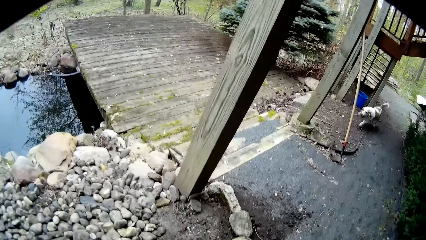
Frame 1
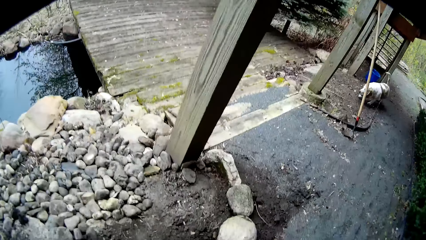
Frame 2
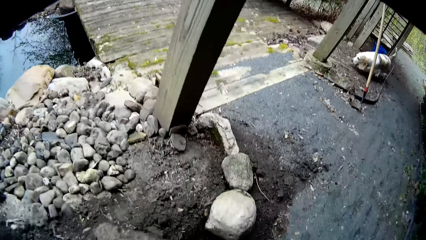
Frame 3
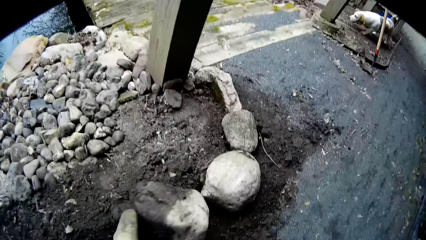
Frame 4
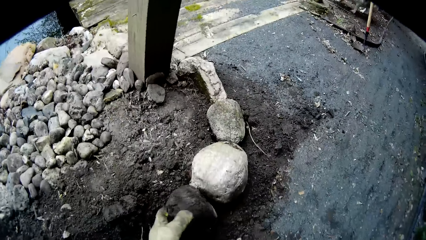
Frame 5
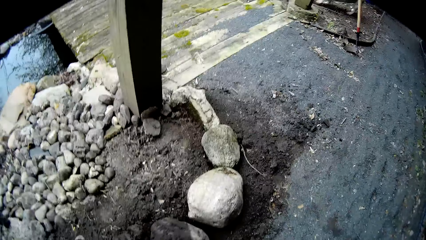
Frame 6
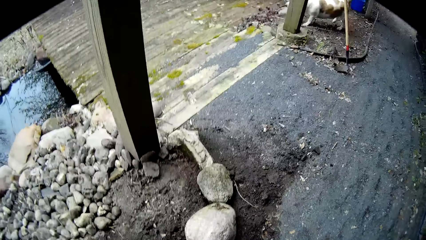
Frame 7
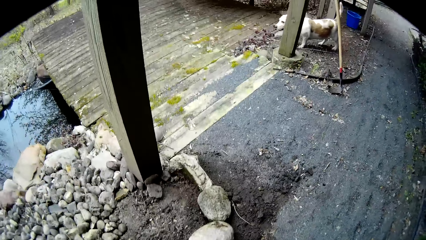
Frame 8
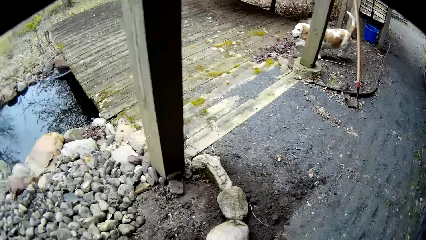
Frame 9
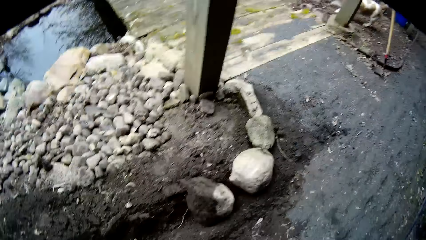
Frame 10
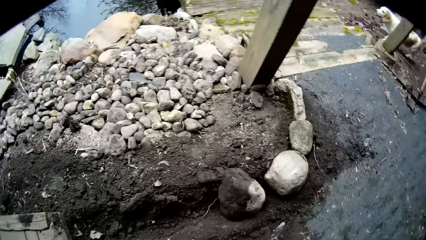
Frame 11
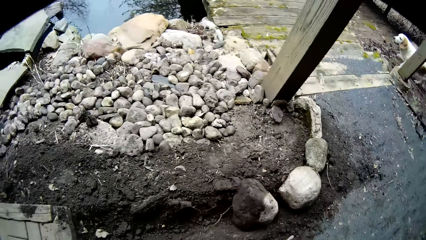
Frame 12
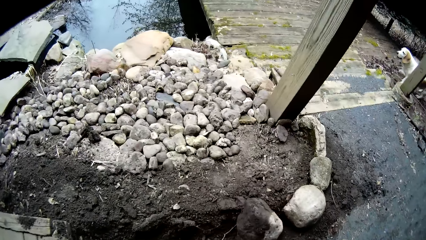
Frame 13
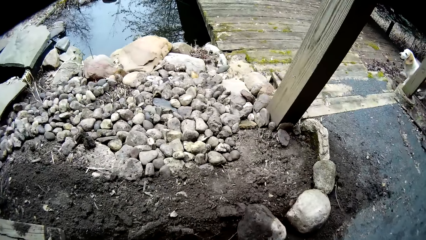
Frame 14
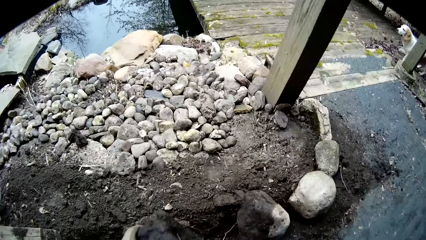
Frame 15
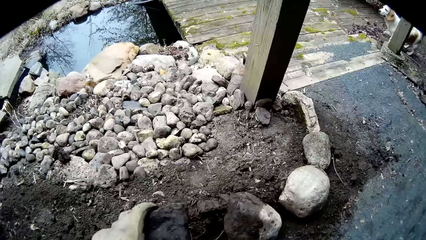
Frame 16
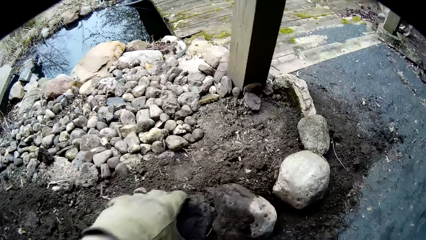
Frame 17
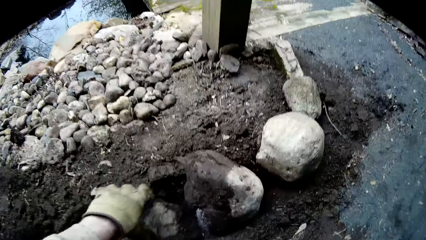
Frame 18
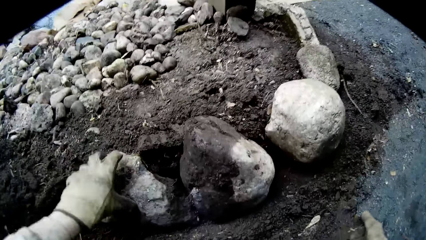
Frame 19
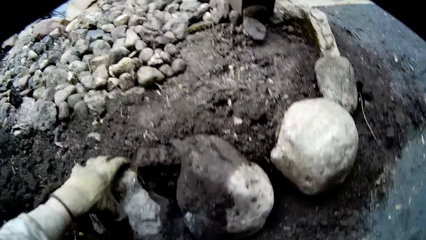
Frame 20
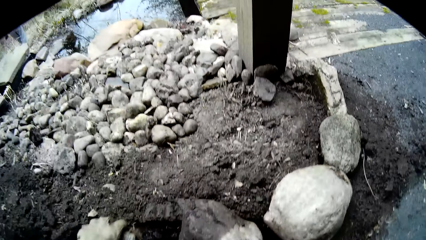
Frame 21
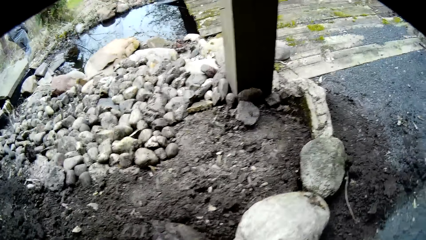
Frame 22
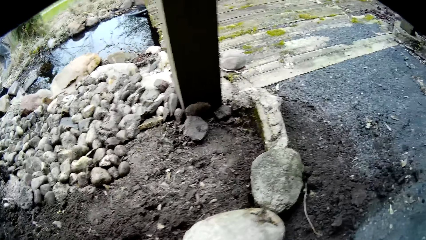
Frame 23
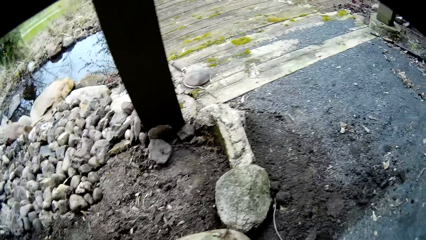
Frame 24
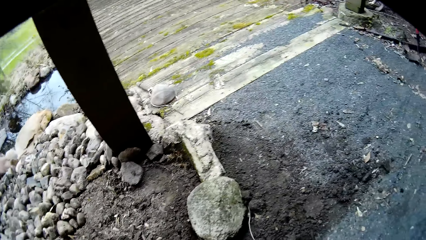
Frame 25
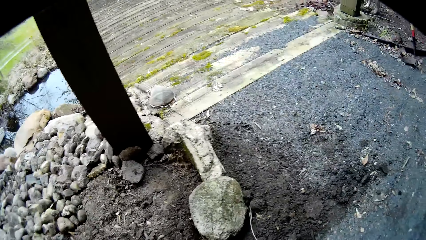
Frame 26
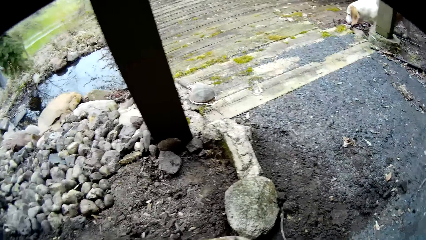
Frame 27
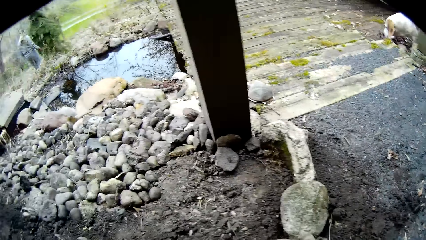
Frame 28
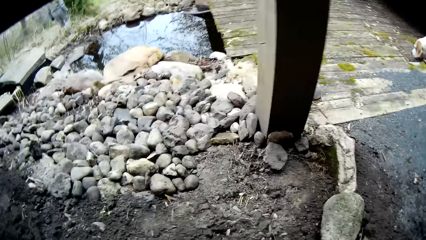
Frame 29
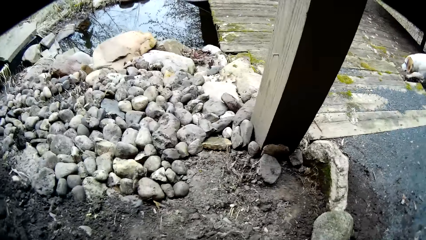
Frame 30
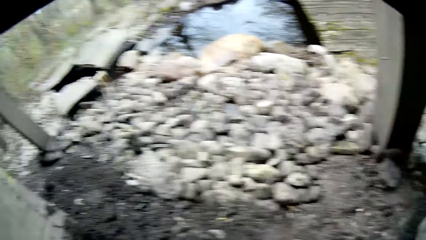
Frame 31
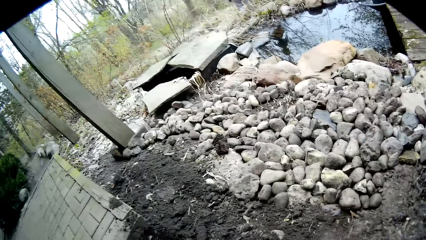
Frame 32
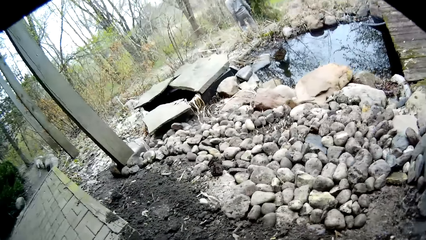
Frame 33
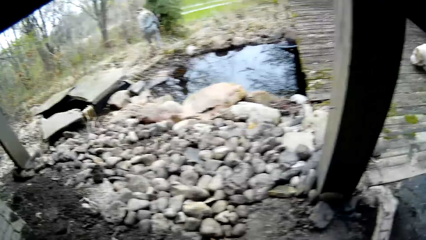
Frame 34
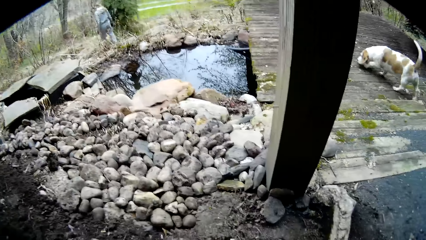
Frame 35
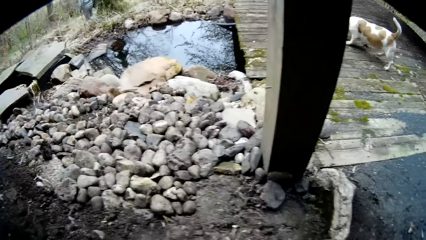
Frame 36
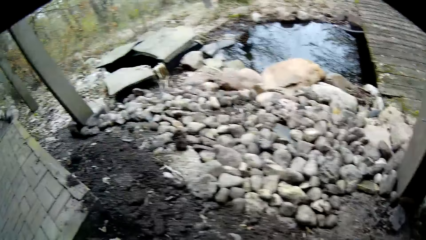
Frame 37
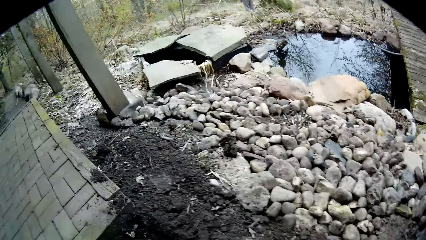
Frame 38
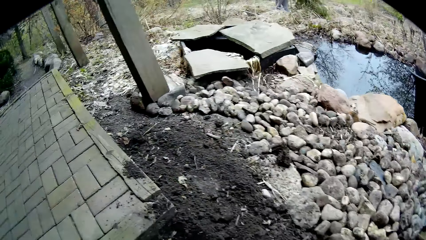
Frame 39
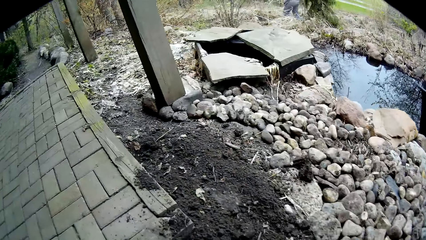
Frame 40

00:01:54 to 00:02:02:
The camera wearer drops the rock in the soil with his left hand. He looks around. He drops a rock in the soil with his left hand. He looks around. He looks around again.

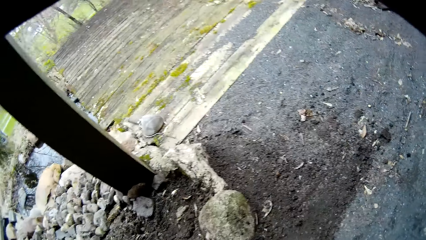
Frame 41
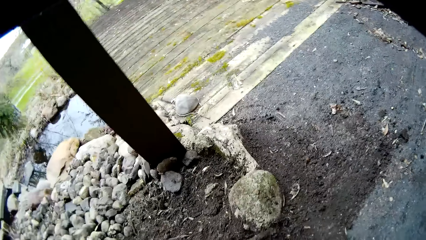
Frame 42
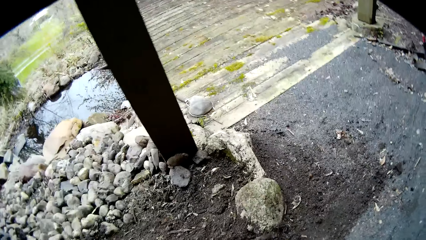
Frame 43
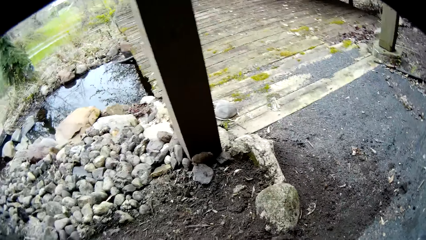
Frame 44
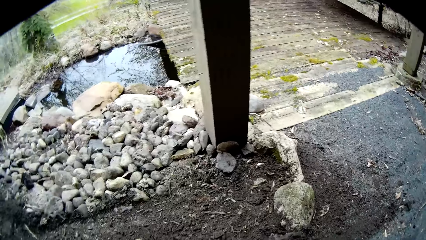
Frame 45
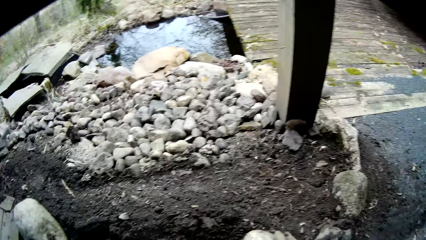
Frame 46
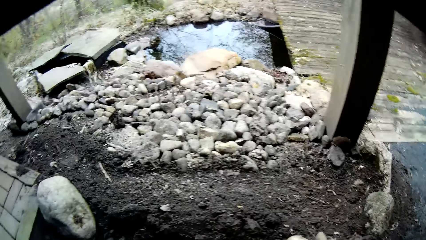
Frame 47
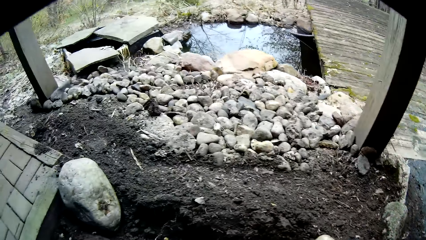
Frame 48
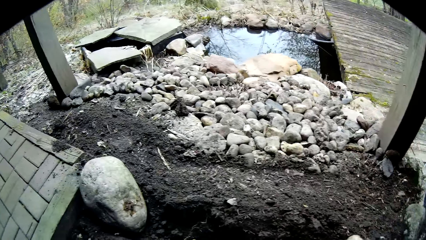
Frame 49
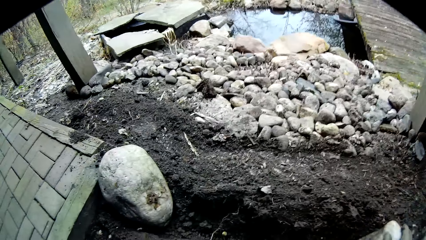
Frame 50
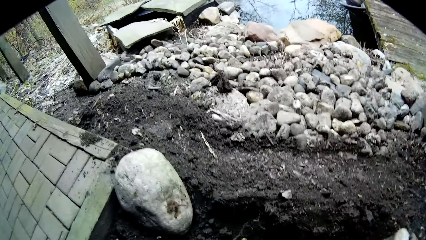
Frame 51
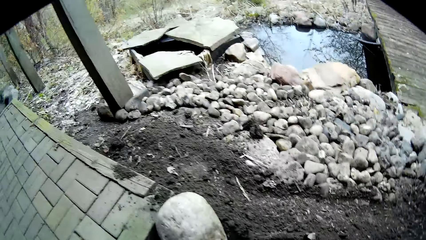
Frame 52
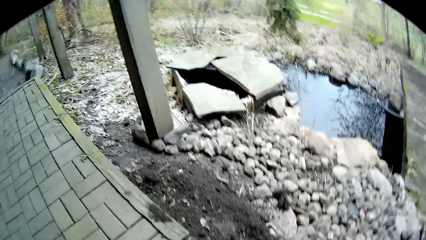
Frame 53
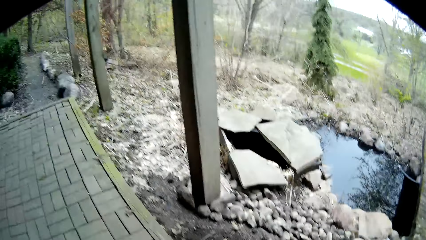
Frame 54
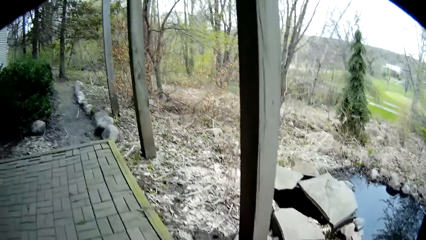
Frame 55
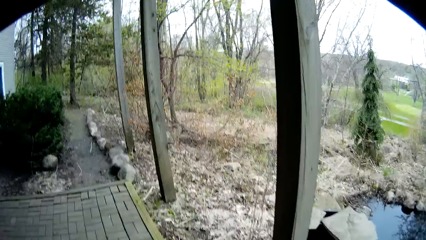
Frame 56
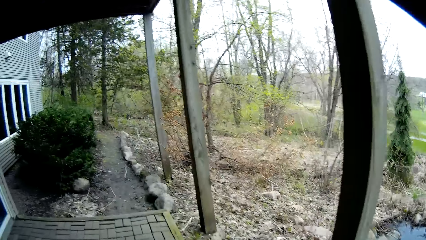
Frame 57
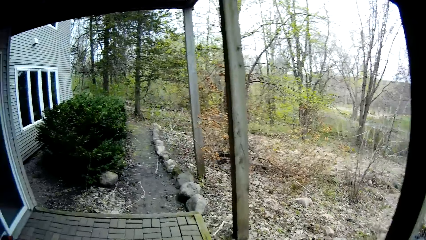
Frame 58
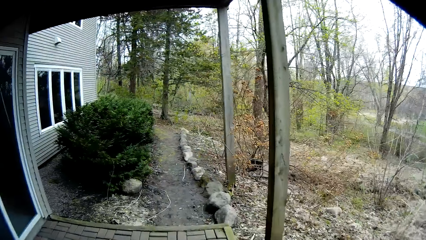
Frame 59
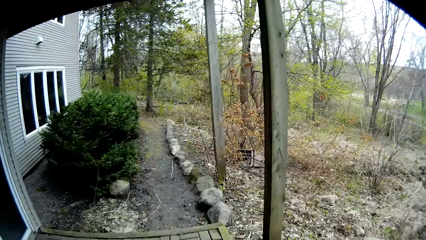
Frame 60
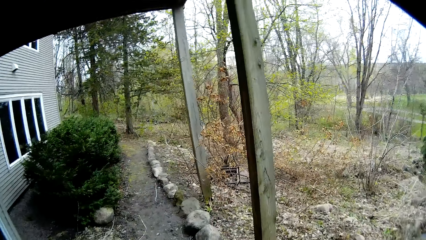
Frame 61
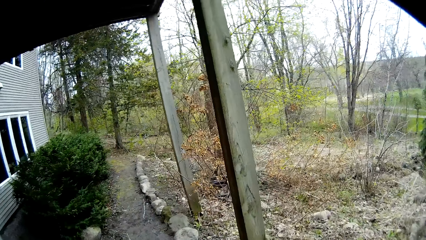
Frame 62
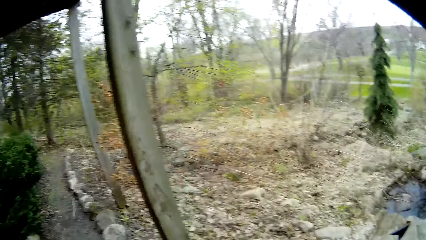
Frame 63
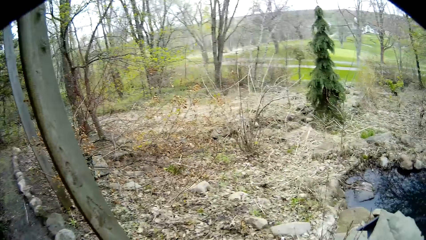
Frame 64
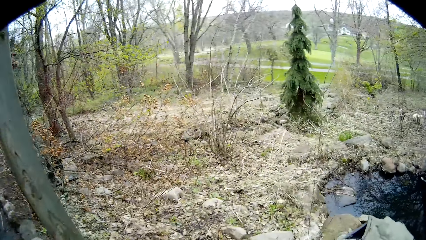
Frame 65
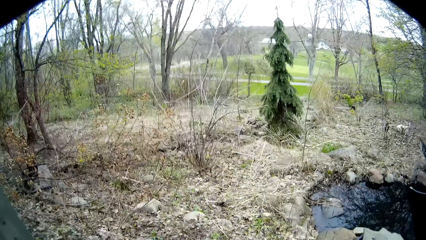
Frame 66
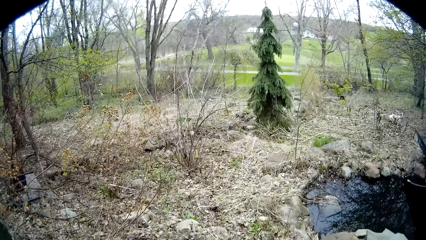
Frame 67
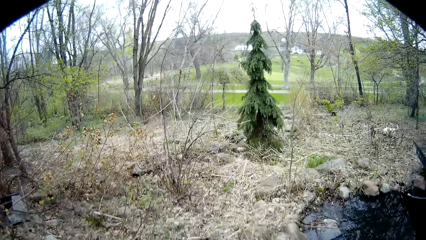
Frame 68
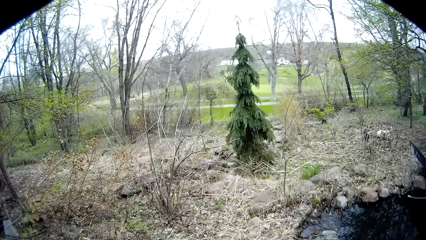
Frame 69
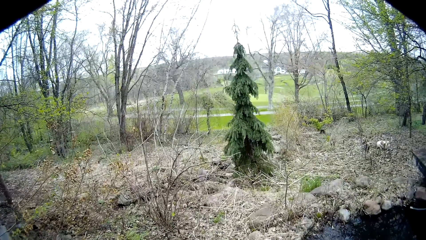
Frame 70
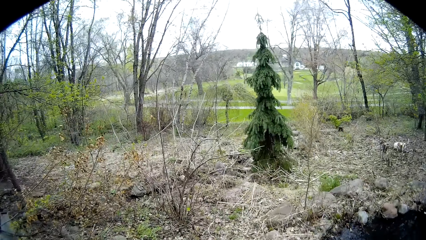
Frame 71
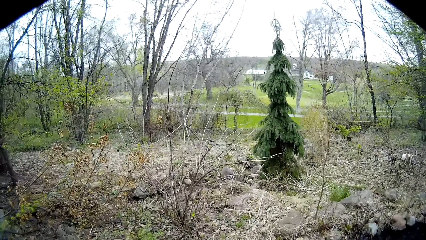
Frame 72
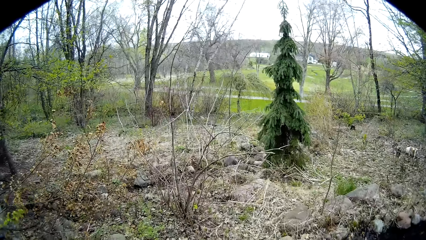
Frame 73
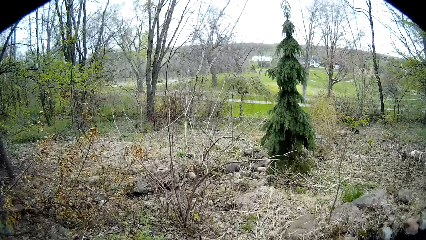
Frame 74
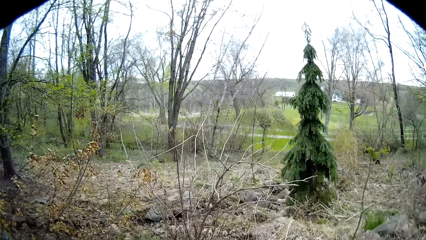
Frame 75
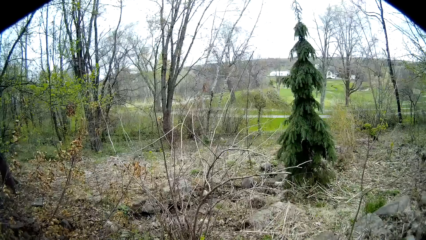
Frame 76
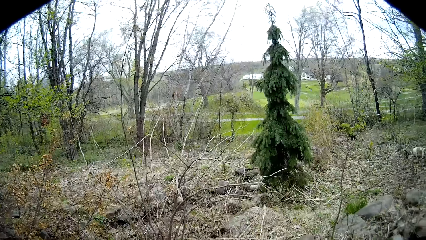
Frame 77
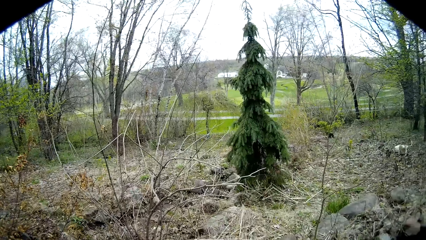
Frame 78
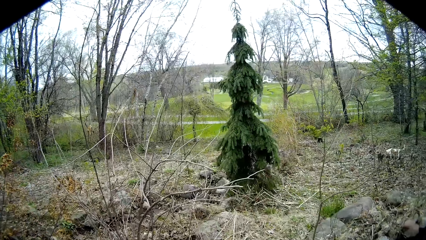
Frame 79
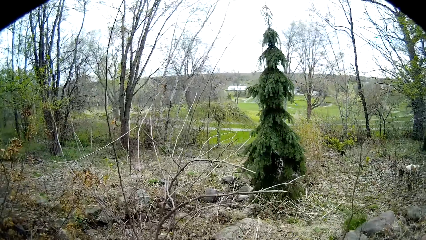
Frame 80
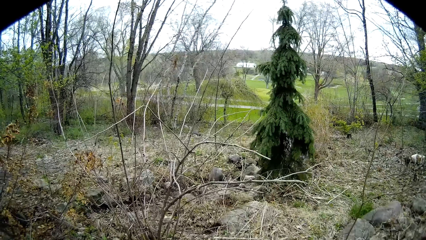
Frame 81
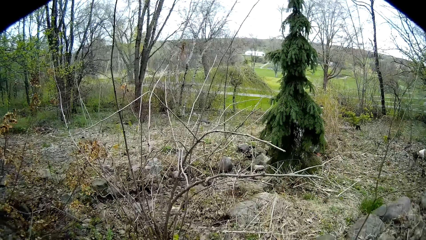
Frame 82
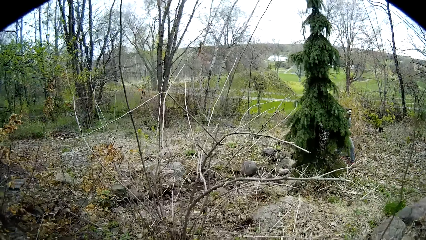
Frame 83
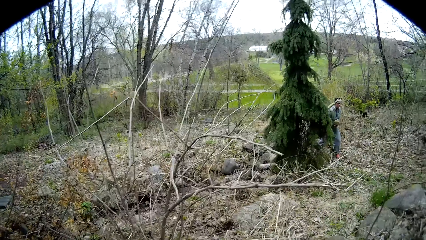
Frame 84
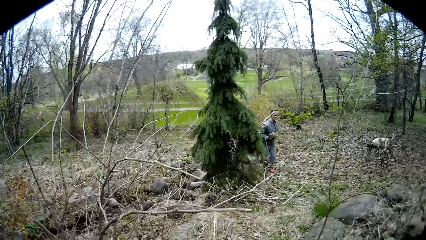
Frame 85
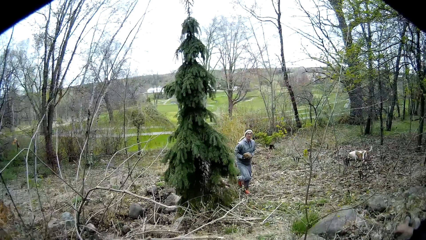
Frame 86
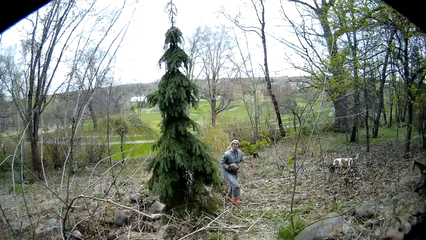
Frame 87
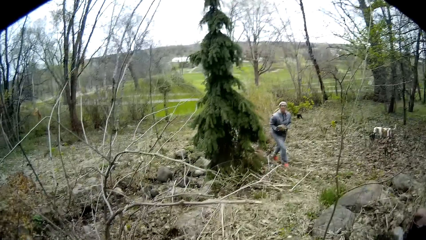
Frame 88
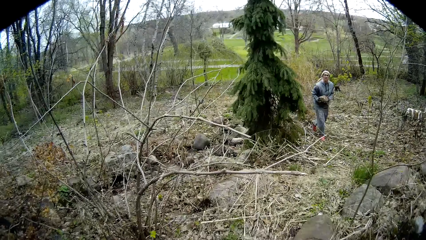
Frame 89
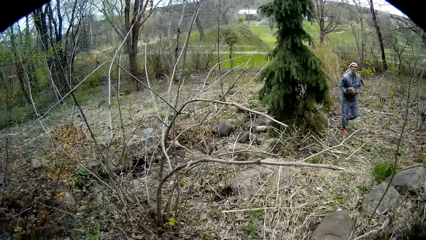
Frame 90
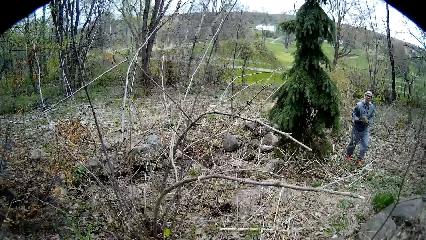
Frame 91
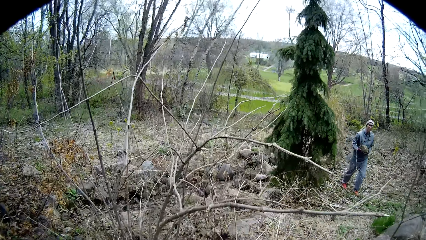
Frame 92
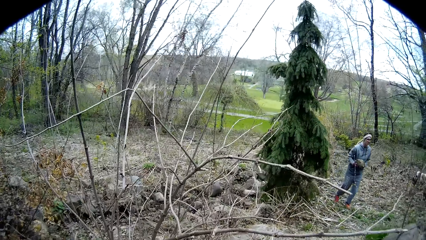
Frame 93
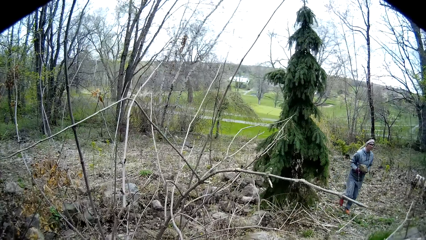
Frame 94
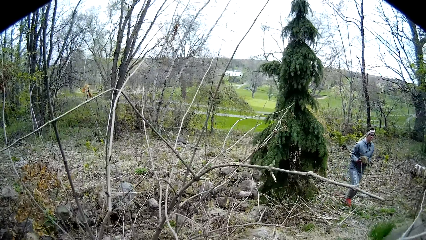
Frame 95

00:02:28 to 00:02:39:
The camera wearer looks around. They walk on the pavement and walk on the ground. A woman talks with the camera wearer. The woman carries a rock with both hands.
